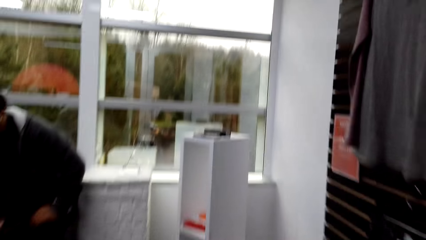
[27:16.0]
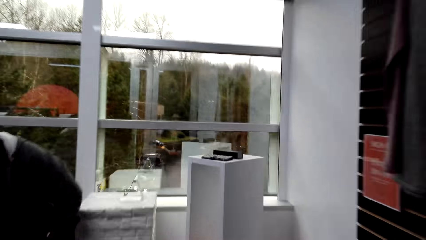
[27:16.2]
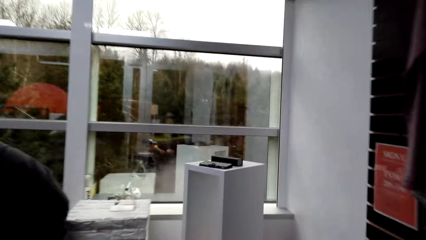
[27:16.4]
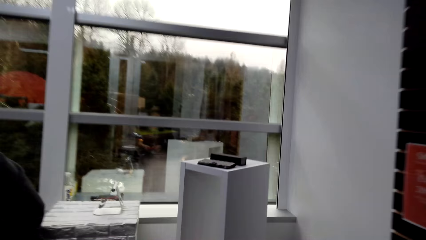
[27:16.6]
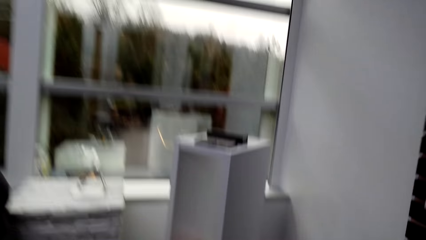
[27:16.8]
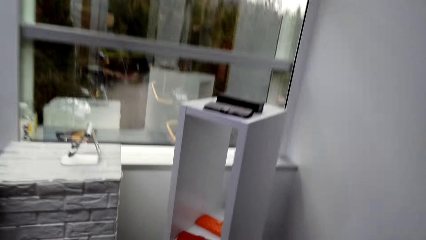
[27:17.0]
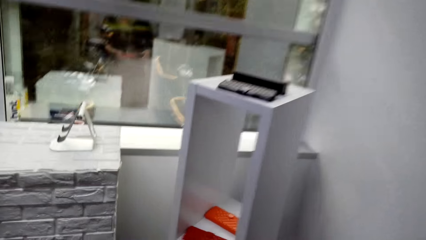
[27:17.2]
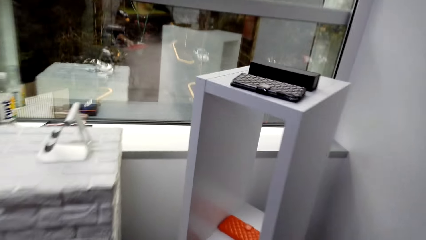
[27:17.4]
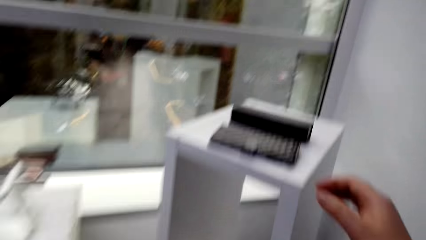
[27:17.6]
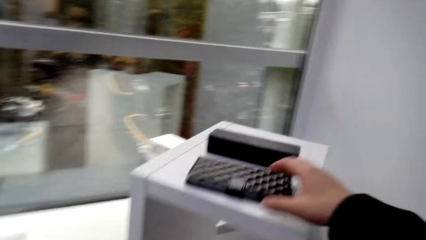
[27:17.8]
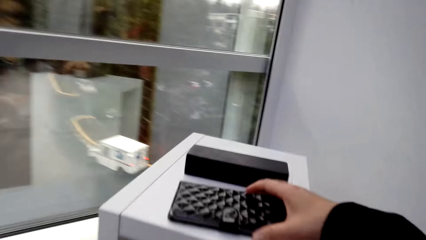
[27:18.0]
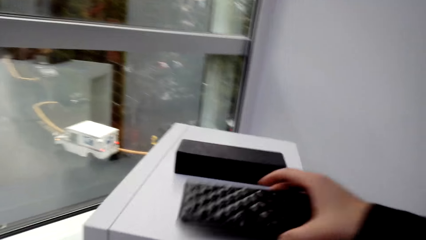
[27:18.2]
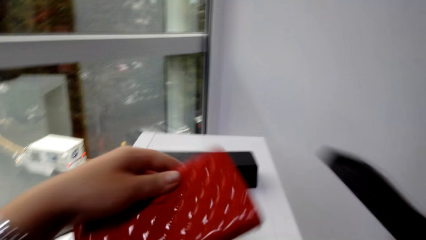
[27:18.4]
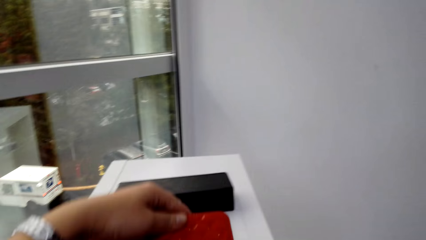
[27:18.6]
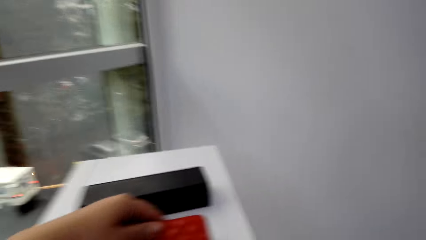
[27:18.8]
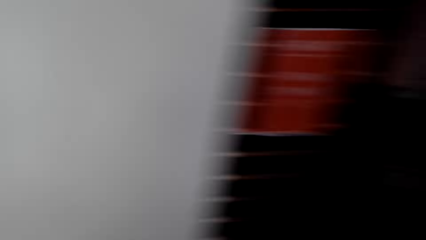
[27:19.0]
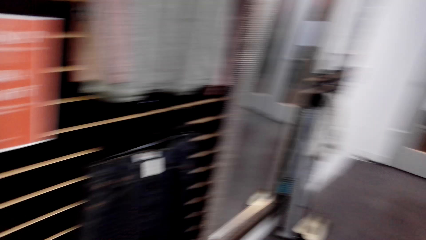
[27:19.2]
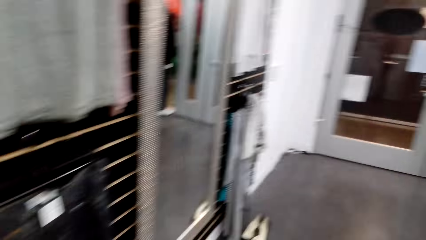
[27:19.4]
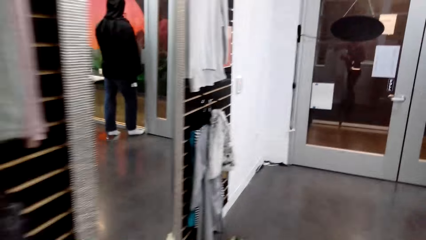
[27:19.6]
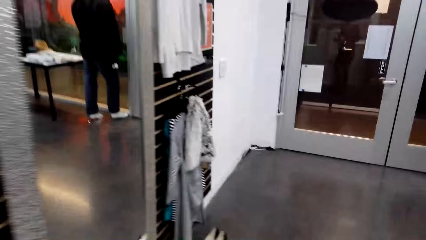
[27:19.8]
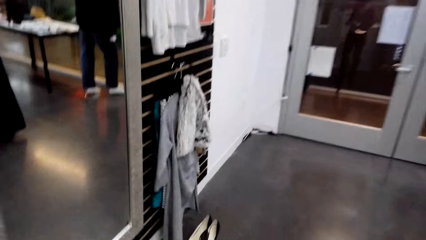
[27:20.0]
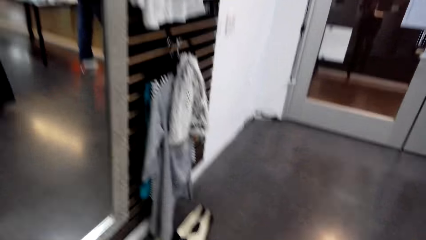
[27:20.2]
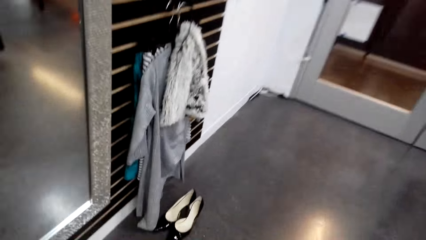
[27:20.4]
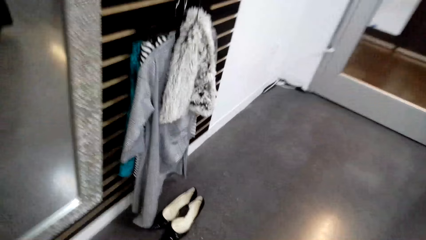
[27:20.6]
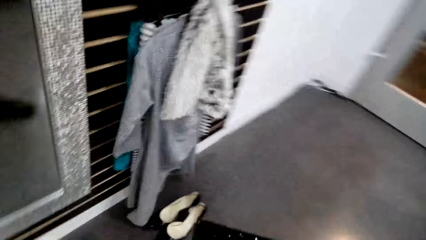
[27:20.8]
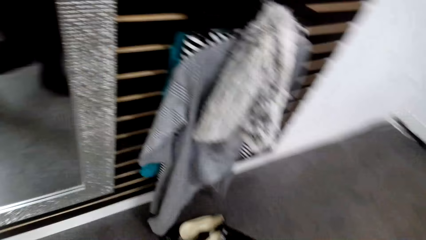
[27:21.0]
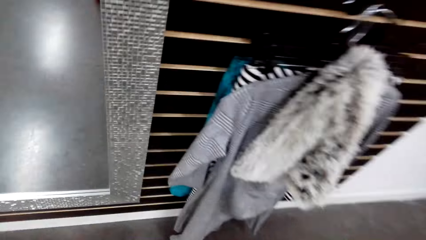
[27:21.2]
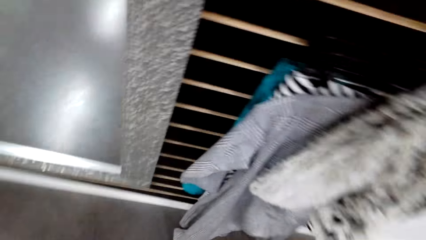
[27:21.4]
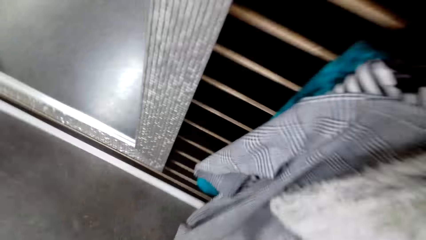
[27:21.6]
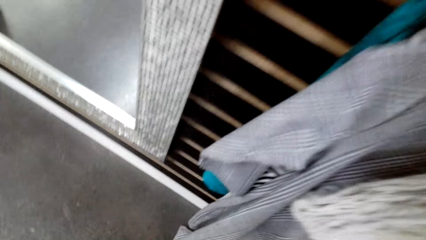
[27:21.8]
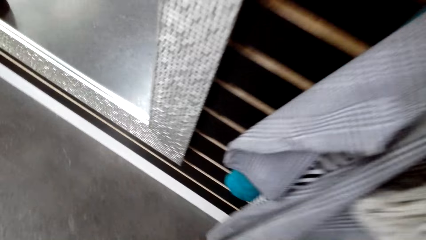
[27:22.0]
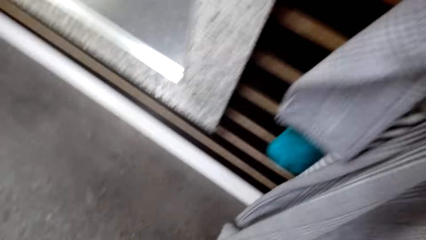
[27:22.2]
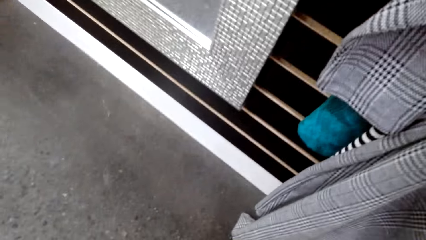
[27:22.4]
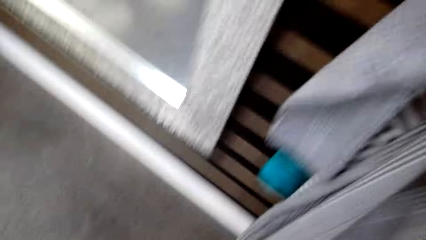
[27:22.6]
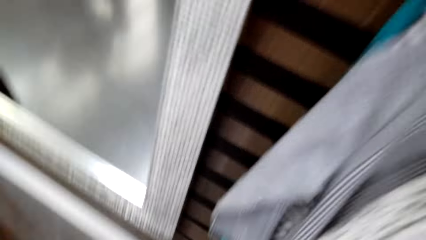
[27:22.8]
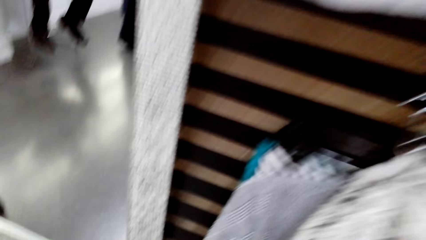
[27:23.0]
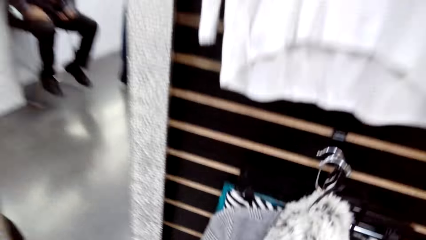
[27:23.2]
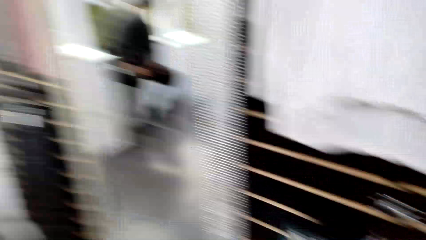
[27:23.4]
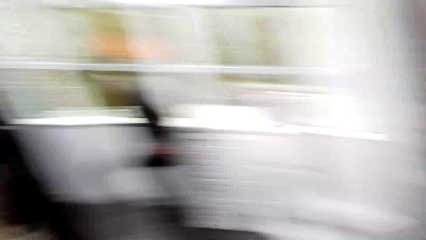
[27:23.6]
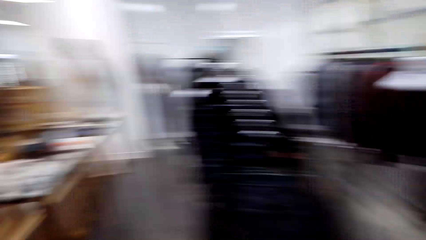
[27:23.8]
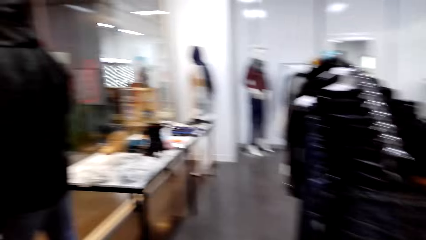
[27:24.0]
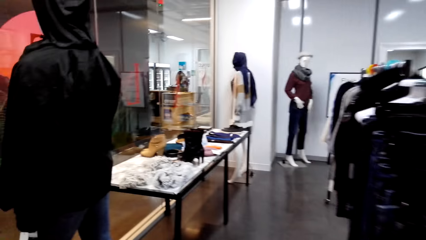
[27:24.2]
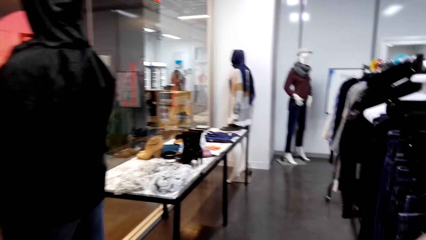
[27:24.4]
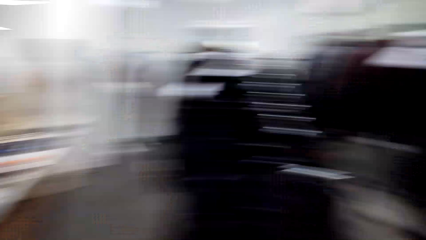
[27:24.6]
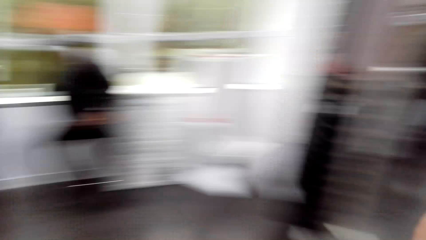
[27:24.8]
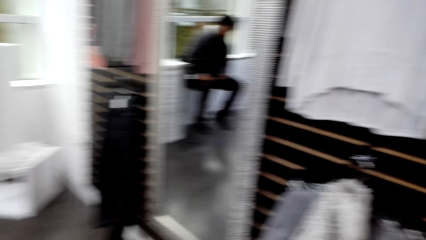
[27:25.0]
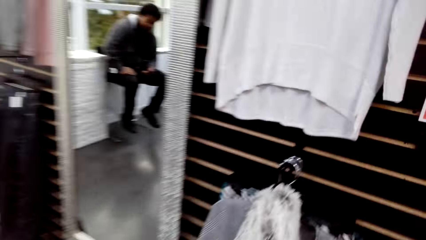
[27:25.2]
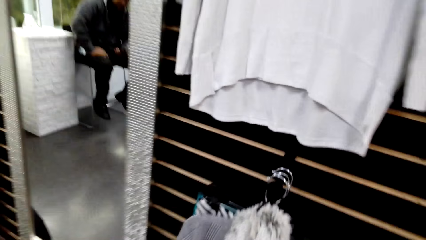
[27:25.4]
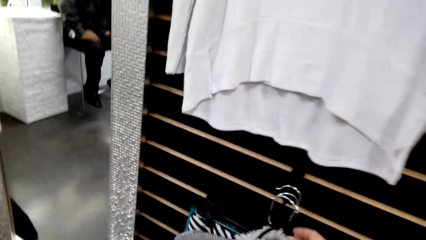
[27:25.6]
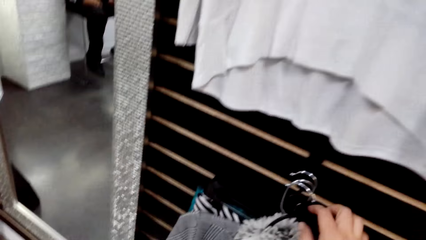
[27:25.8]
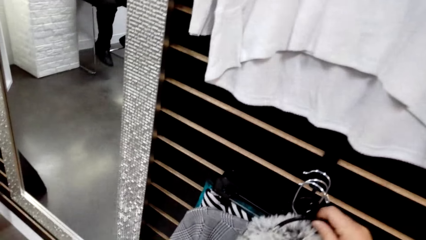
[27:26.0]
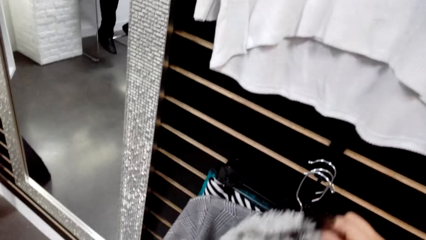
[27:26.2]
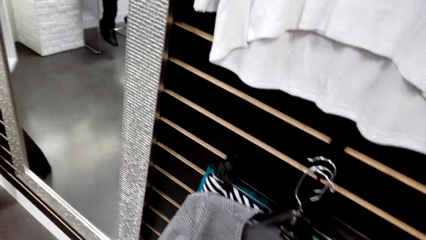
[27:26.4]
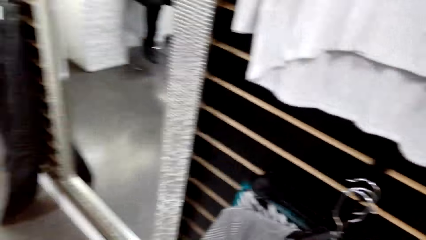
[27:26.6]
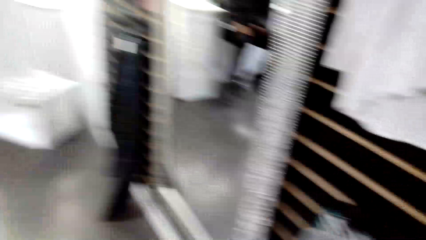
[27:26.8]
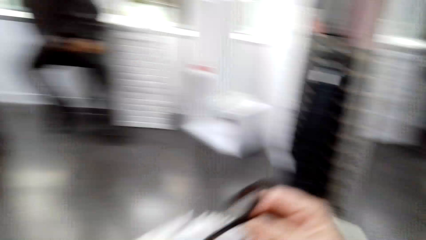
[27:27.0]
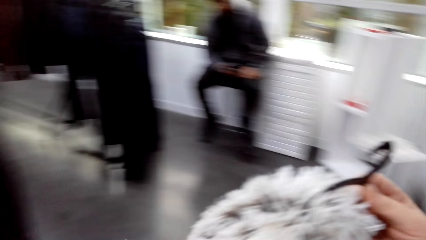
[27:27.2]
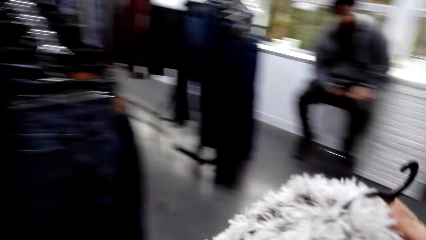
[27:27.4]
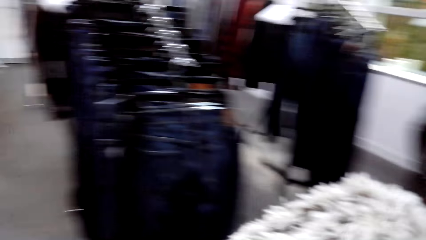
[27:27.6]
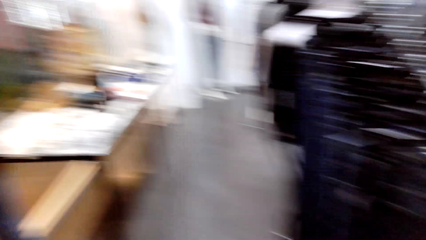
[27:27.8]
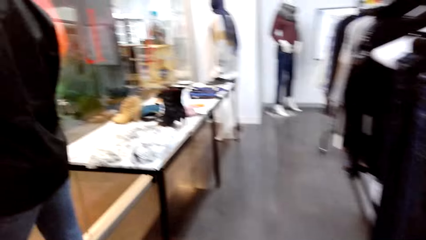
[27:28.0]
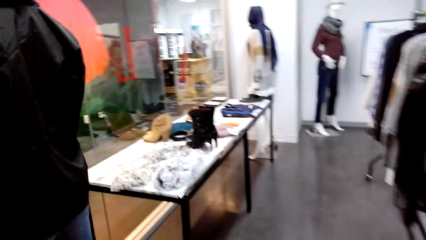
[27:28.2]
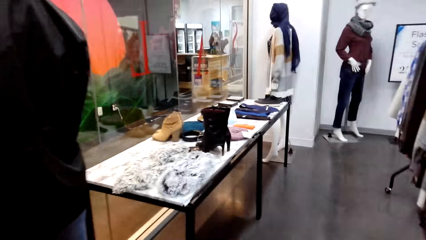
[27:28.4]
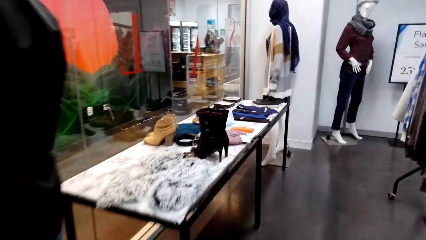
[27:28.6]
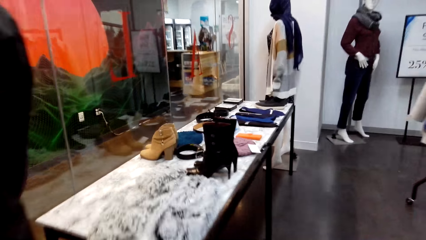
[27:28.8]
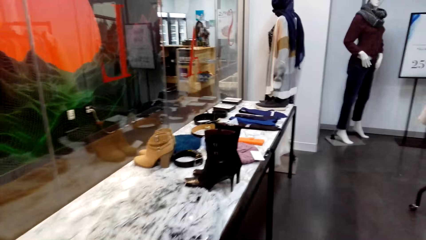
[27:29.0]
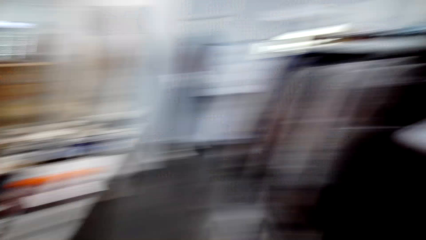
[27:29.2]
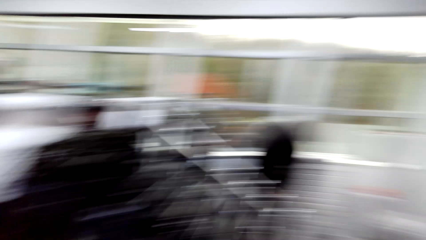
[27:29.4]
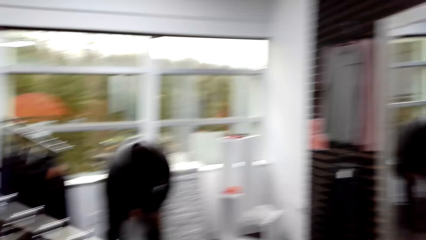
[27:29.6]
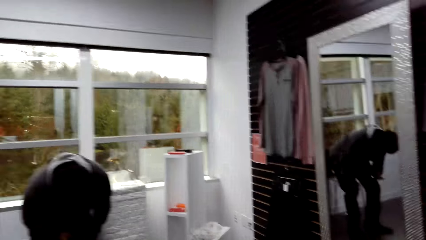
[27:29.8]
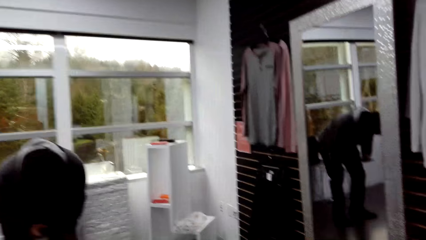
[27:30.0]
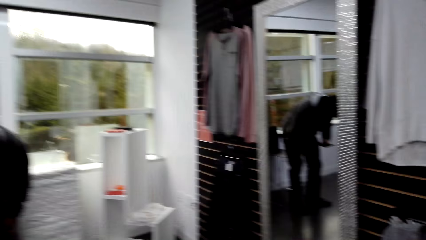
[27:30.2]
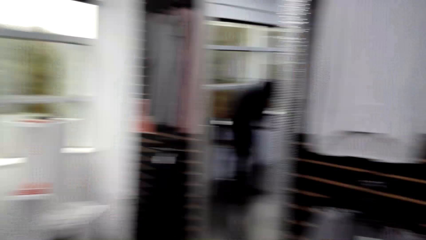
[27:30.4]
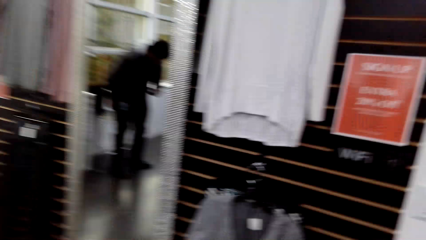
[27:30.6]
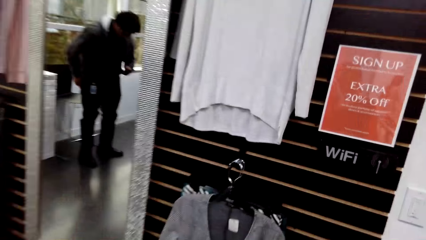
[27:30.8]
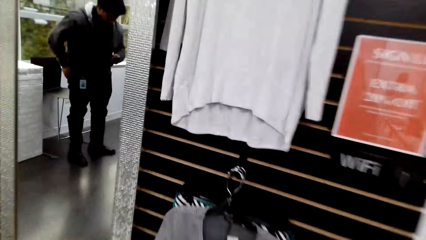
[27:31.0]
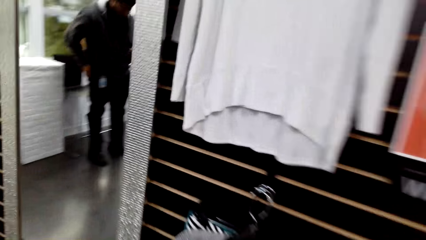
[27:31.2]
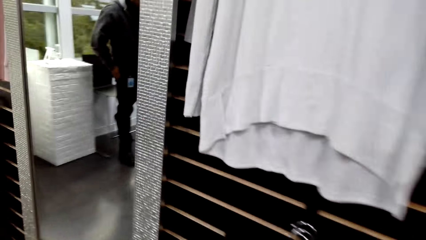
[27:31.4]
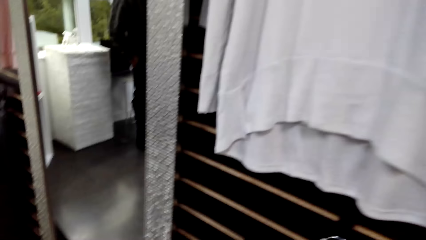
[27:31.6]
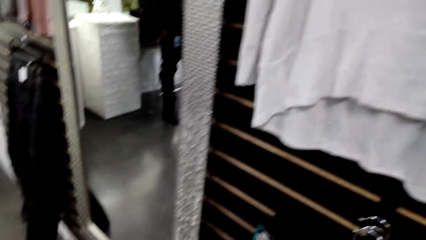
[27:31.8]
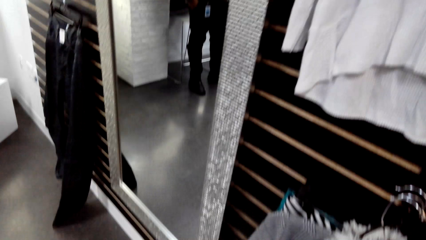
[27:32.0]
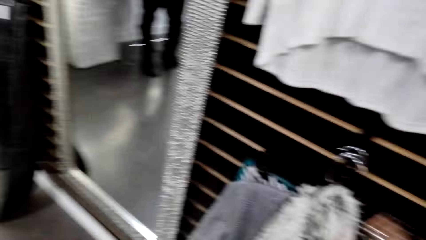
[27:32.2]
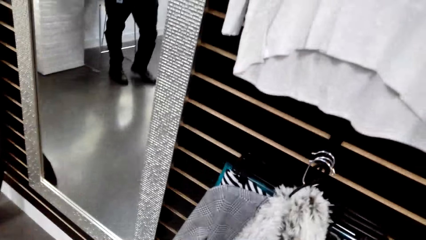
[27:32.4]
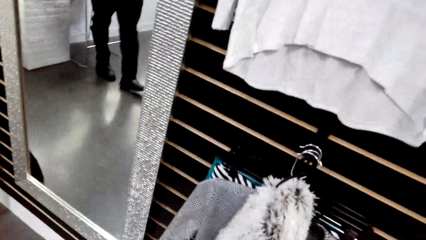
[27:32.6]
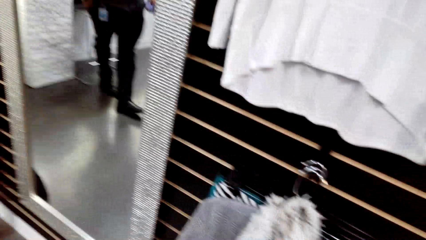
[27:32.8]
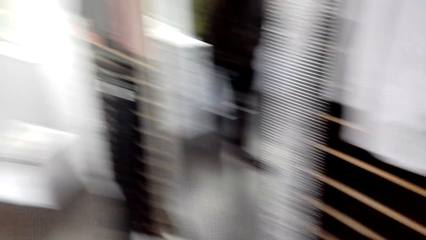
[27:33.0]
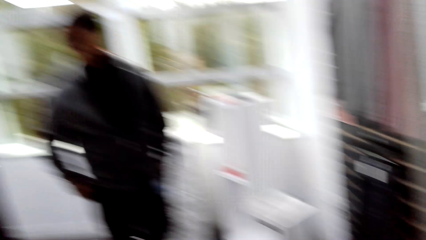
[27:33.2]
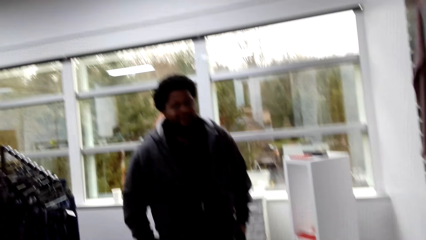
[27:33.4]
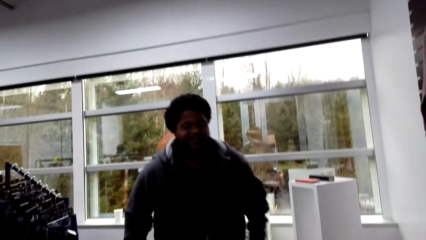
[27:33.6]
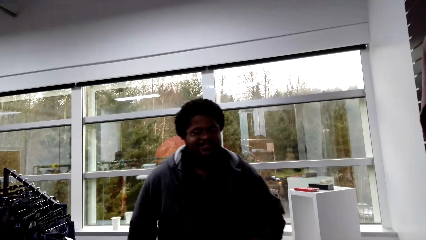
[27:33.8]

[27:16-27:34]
The camera wearer talks. They get a purse from a wood stand. They exchange a pouch. They walk. They take shoes. They remove a clothes hanger from a hook. They interact with a man. The camera wearer returns the clothes hanger on the hook.
